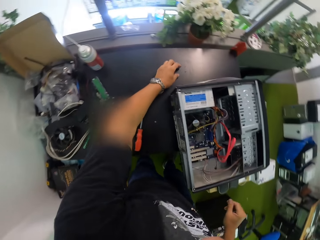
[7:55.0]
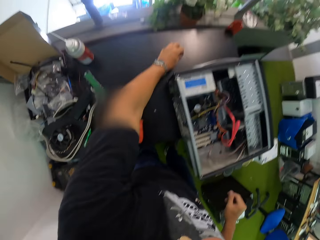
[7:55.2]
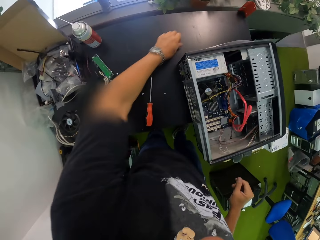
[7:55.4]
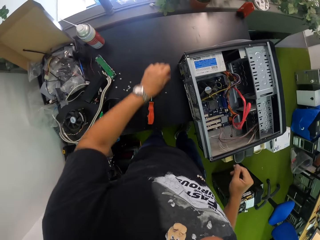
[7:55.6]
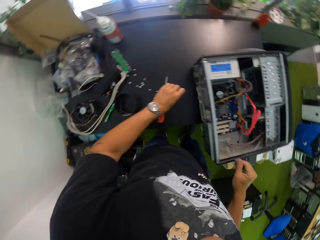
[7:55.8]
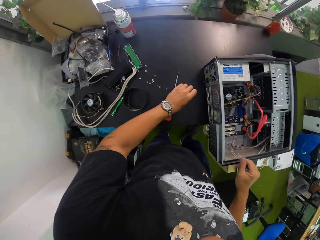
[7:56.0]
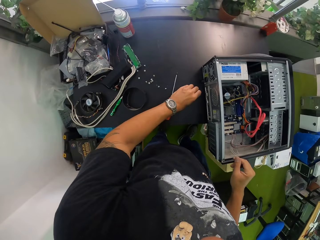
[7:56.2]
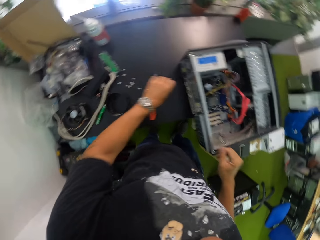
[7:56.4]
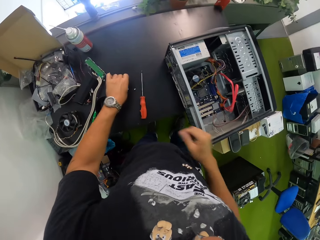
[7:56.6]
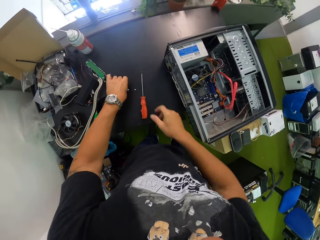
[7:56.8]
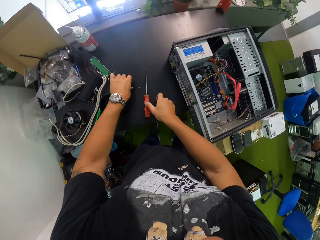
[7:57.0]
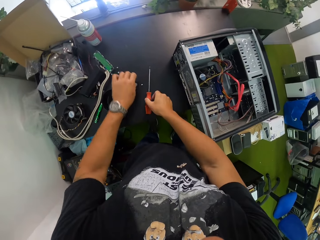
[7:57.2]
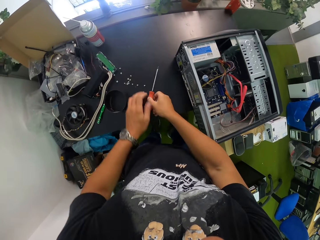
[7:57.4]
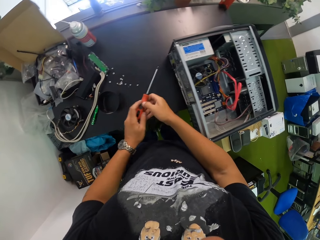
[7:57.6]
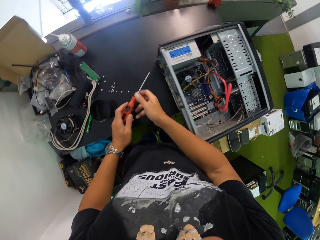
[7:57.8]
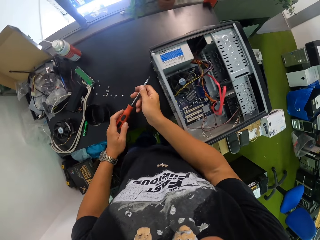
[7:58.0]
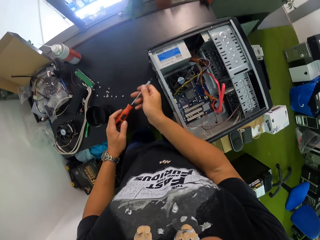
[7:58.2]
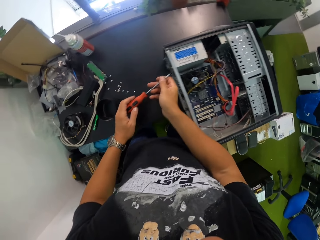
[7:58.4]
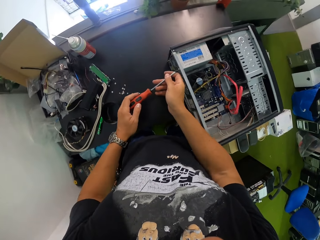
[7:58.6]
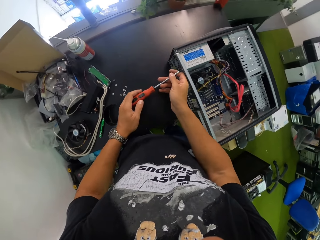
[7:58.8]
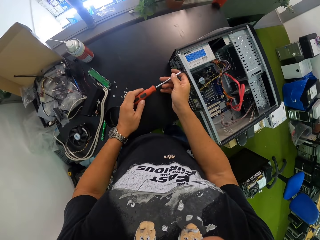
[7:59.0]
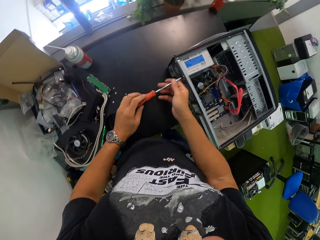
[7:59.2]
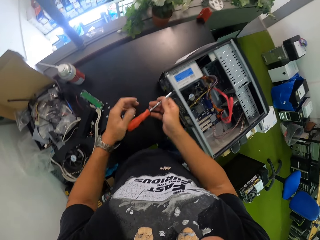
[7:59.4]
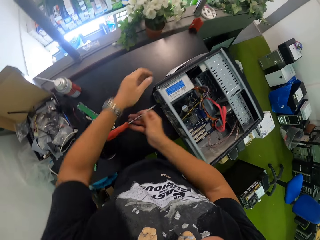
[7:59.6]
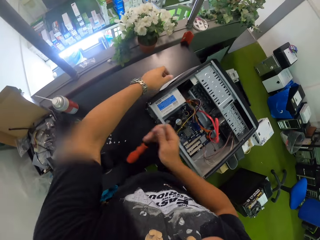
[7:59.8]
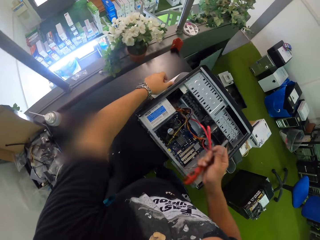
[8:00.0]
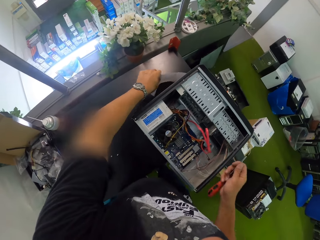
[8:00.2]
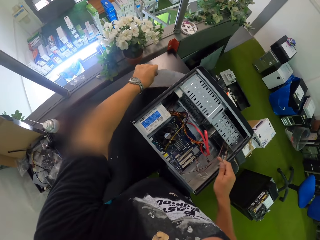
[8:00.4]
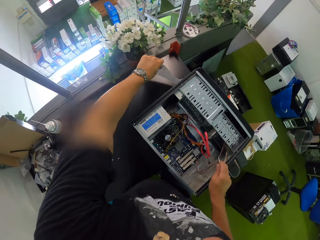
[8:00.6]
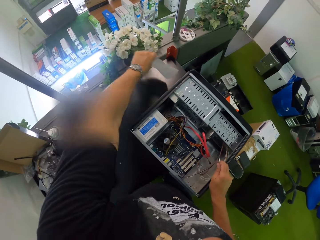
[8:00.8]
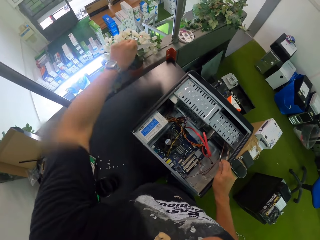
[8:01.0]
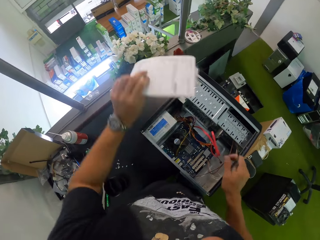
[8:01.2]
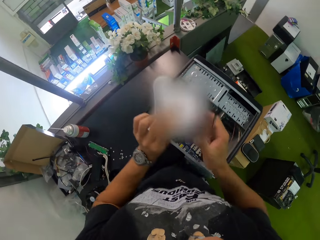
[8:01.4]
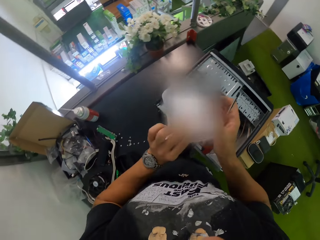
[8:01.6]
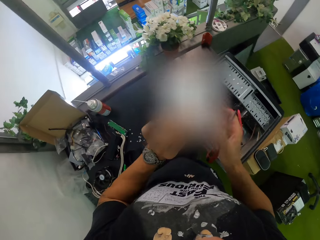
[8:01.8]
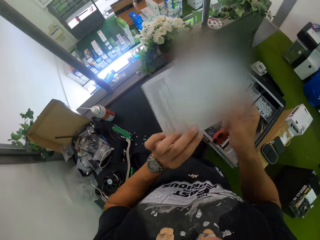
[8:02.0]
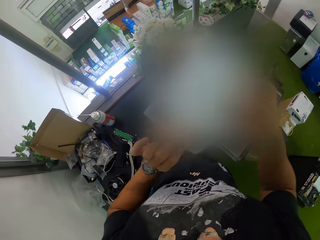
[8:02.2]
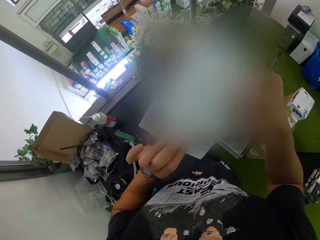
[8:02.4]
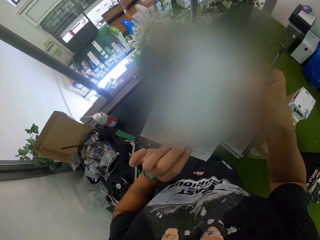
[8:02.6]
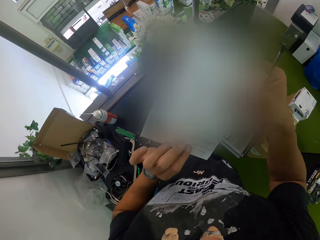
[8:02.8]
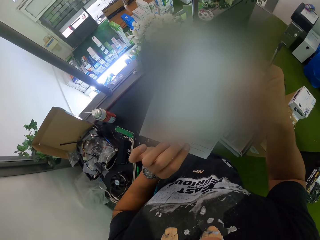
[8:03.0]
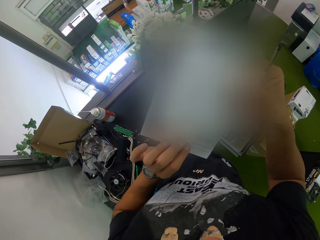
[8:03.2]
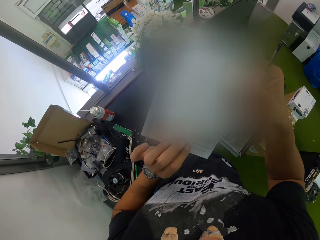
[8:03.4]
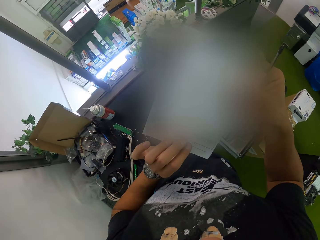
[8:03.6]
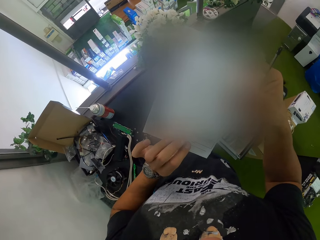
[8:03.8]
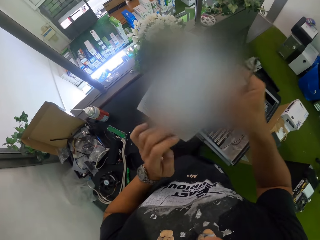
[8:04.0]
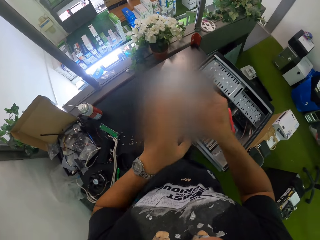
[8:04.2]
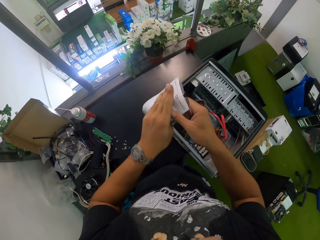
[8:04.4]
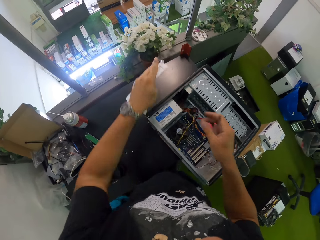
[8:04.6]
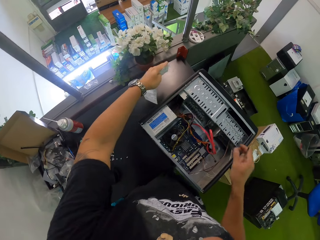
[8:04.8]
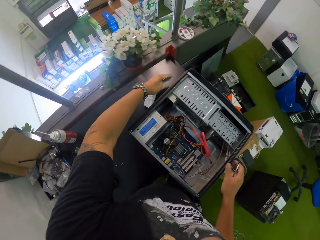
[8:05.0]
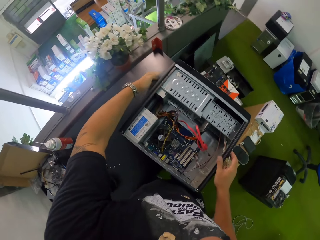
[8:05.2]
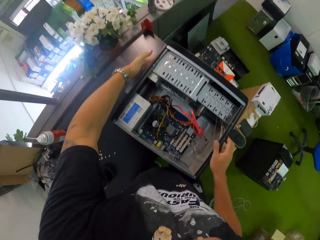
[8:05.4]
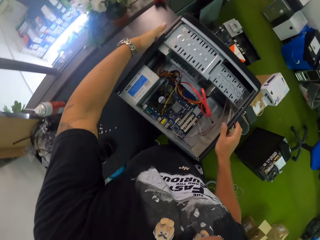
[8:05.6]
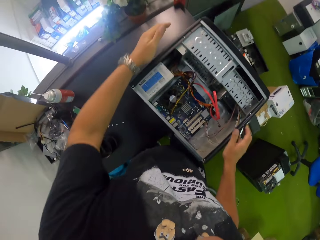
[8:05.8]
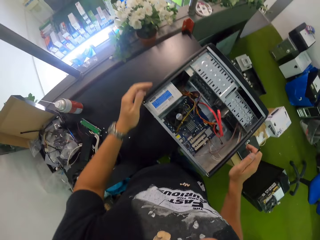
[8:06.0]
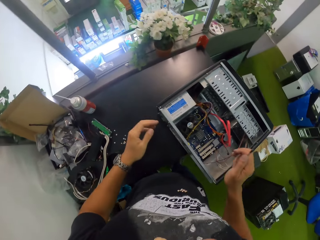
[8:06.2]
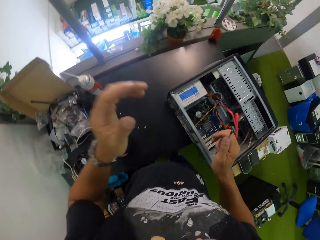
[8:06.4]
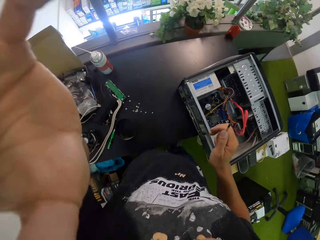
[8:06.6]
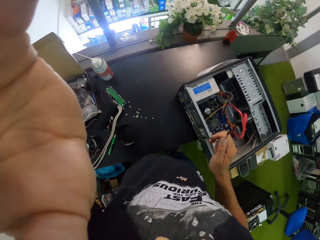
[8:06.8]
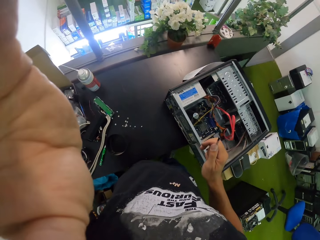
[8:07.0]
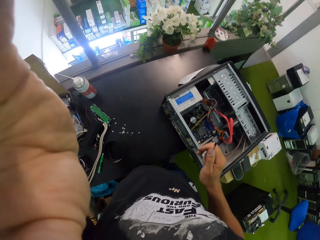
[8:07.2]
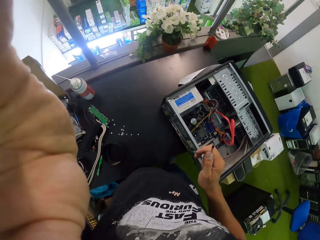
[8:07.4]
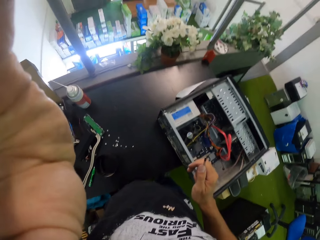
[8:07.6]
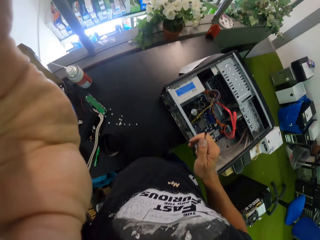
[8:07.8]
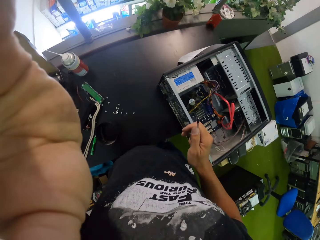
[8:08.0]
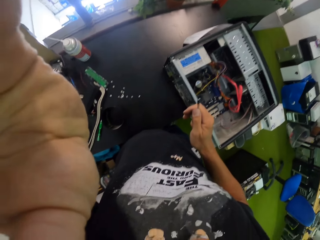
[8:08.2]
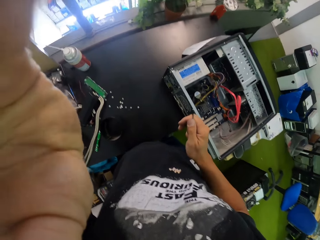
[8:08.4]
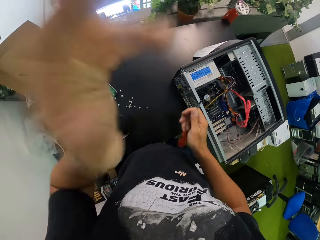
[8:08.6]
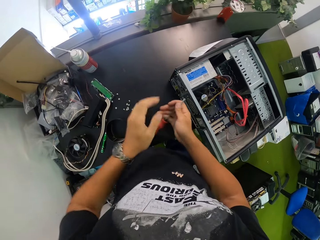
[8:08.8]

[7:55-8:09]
The camera wearer picks some screws from the table with his left hand. He drops the screws on the table with his left hand. He picks a screwdriver from the table with his right hand. He holds the screwdriver with both hands. He unscrews a screw from the CPU. He picks up a paper with his hand. He detaches the paper from the CPU with his left hand. He holds the paper with both hands. He places the paper on the table. He attaches the paper to the CPU with his left hand. He holds the CPU with both hands. He adjusts a camera with his left hand.

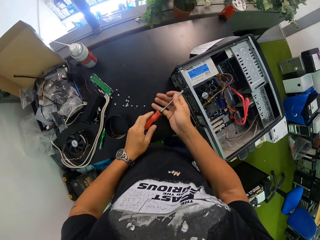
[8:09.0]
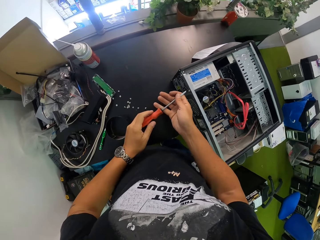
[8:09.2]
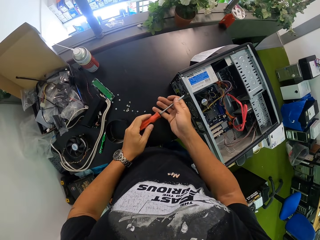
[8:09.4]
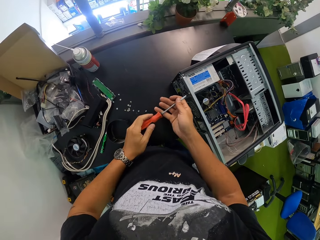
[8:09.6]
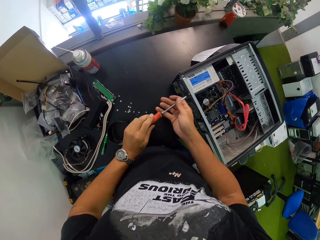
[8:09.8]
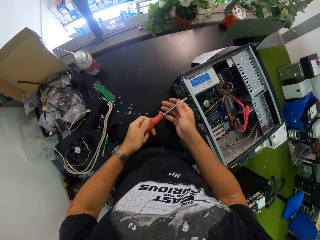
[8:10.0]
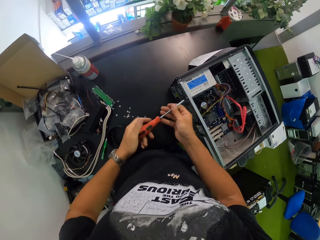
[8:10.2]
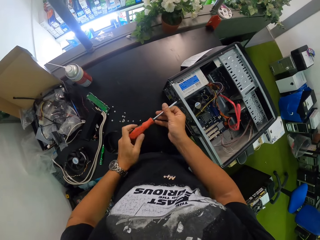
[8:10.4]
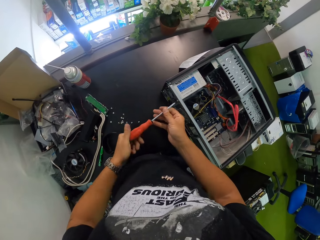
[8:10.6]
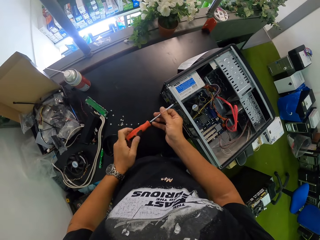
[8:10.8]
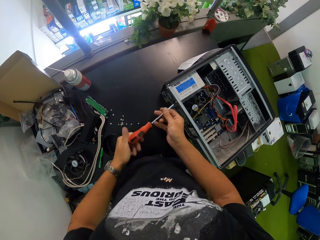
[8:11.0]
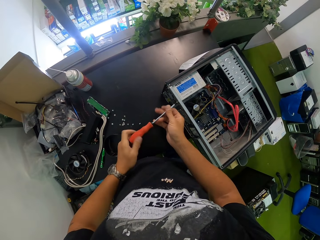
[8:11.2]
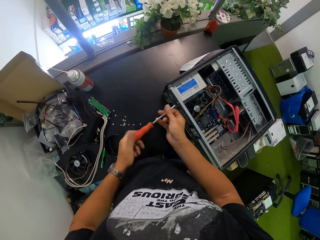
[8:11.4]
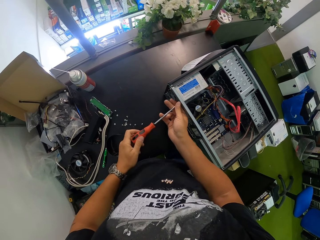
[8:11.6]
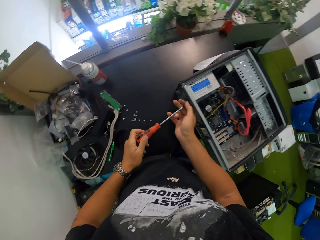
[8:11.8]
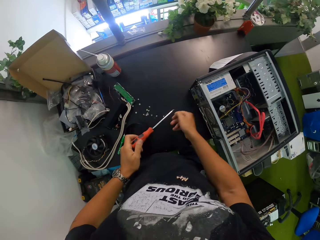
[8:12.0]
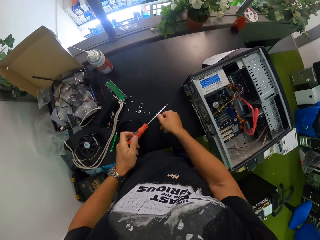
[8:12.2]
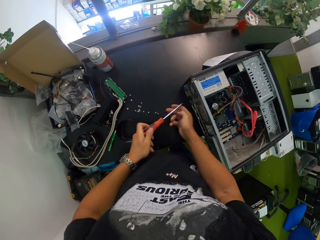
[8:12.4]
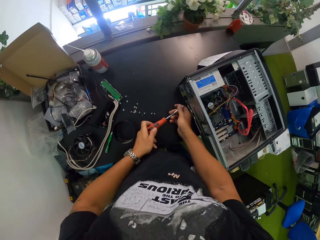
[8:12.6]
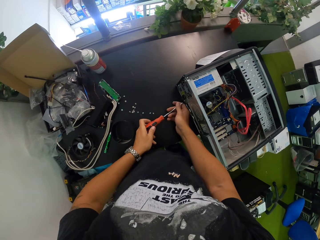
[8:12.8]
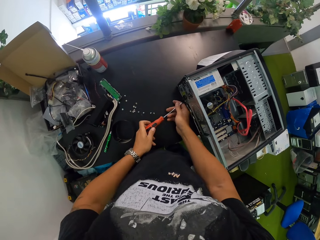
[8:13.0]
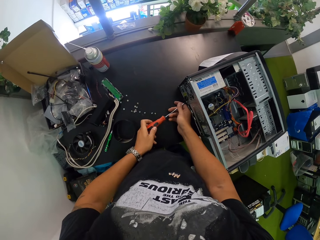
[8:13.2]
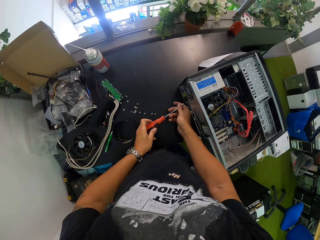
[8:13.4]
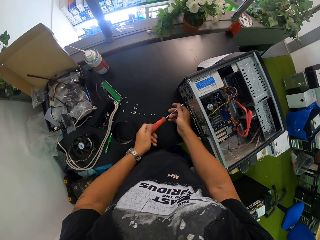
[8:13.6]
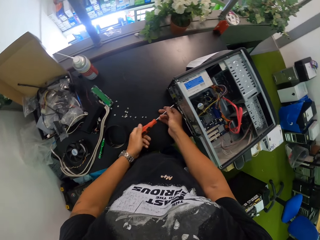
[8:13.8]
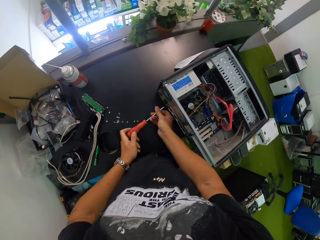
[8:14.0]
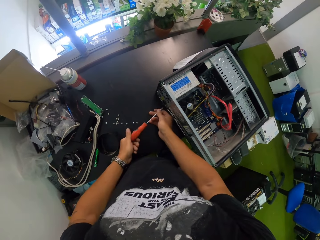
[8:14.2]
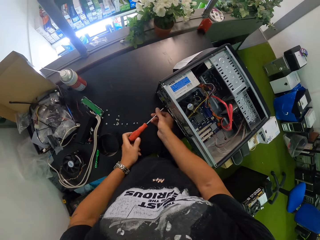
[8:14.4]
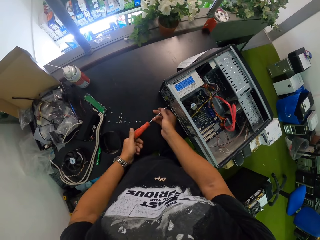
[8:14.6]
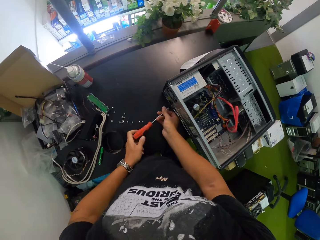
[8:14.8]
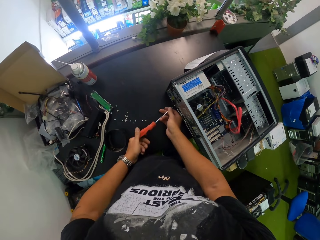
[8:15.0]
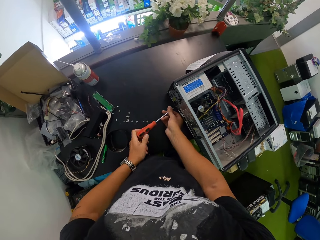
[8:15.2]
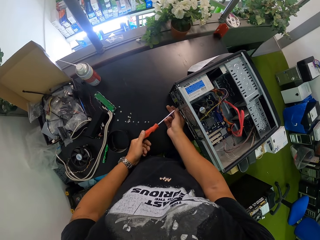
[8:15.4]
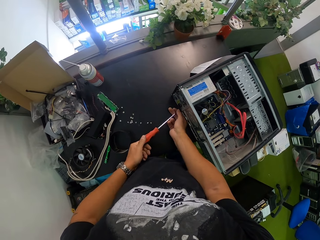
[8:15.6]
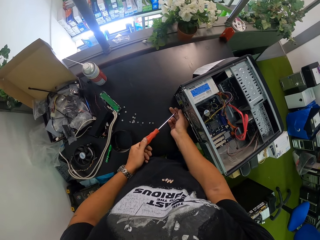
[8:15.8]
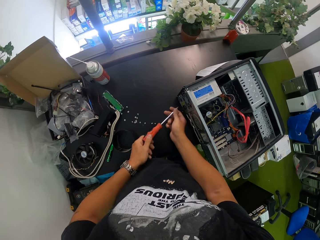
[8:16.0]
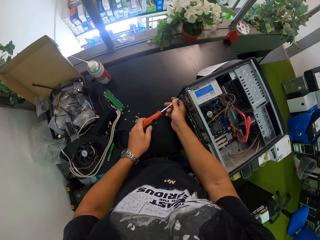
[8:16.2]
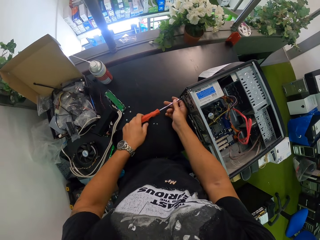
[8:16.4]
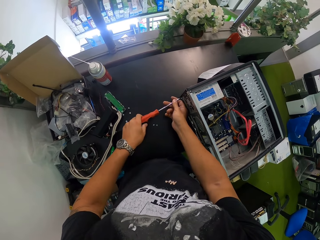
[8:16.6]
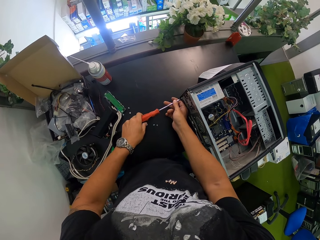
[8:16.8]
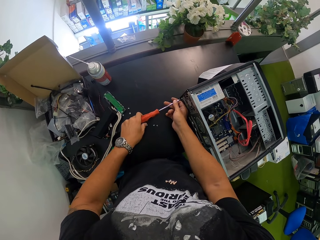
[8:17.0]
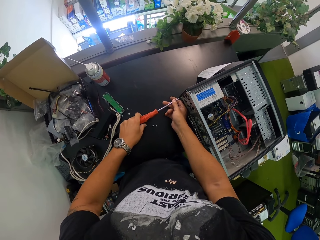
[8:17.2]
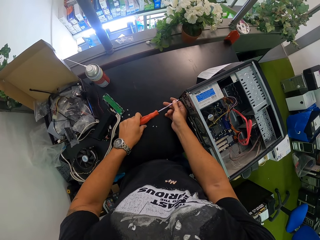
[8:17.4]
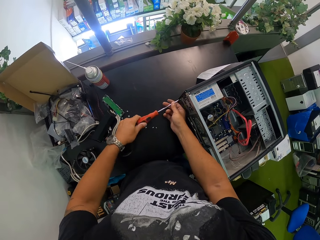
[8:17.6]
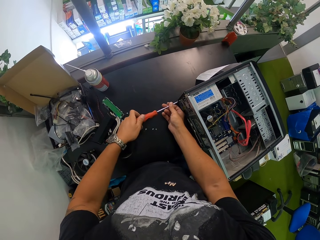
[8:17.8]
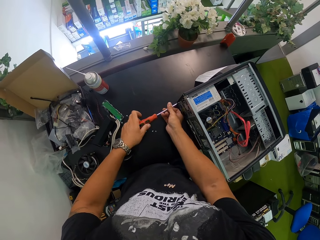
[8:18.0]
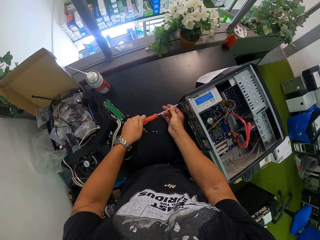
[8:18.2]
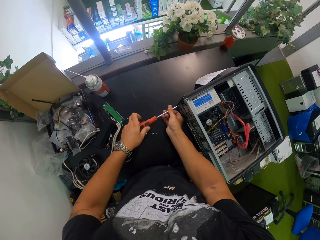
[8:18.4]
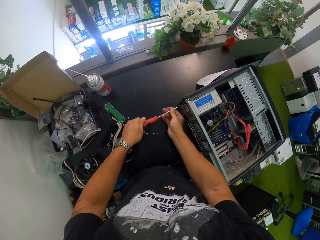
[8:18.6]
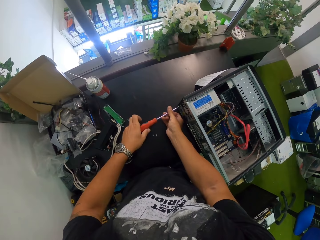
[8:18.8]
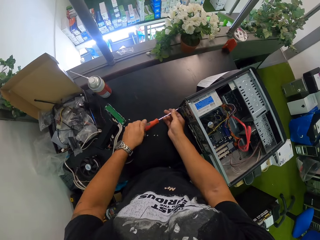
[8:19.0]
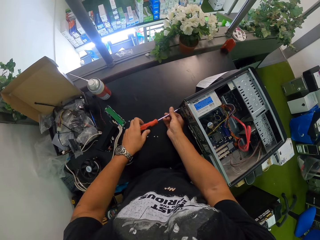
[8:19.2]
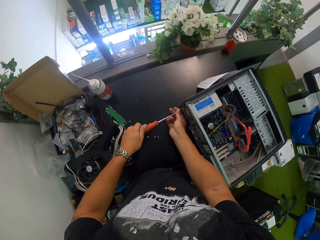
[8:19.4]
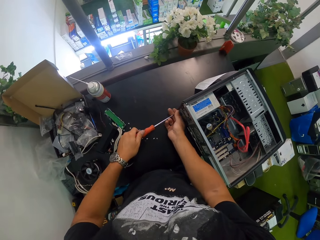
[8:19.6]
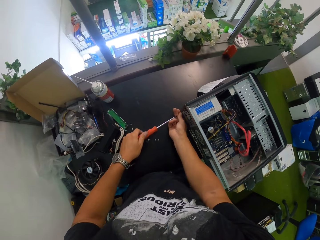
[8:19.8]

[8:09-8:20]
The camera wearer holds the screwdriver with both hands. He unscrews a screw from the CPU with the screwdriver in both hands. He drops the screw on the table with his right hand. He holds the screwdriver with both hands. He unscrews a screw from the CPU with the screwdriver in both hands. He drops the screw on the table with his right hand. He unscrews a screw from the CPU with the screwdriver in both hands.
